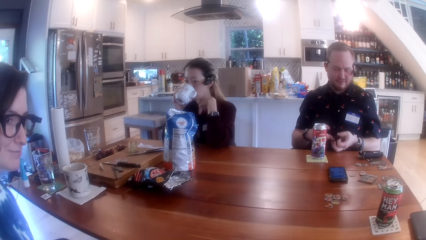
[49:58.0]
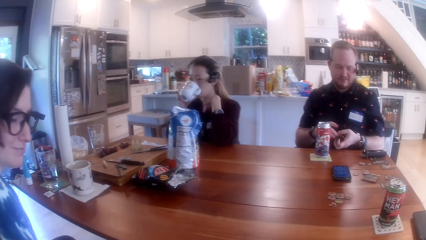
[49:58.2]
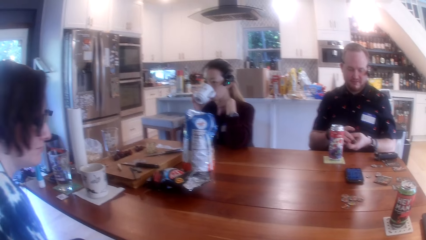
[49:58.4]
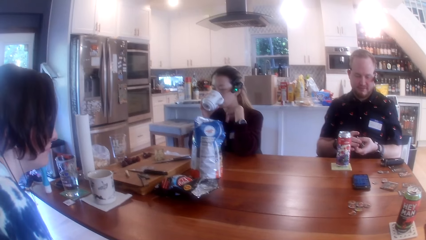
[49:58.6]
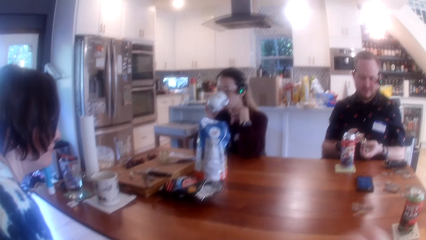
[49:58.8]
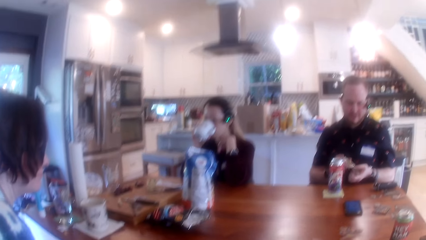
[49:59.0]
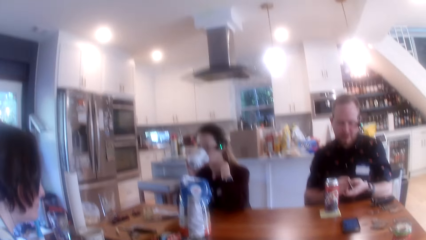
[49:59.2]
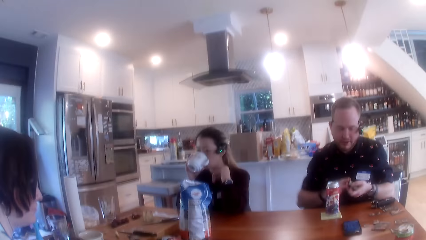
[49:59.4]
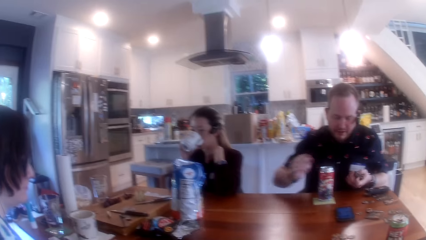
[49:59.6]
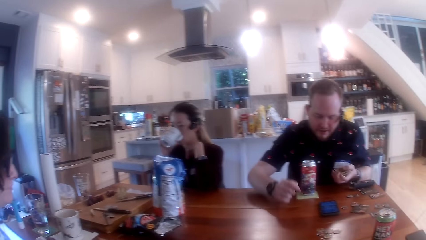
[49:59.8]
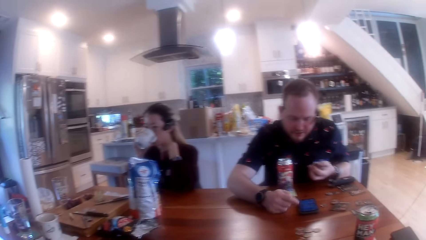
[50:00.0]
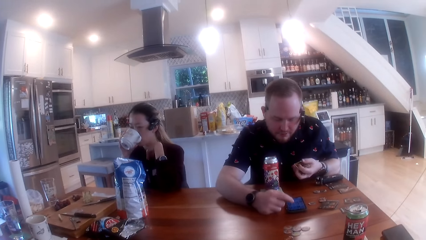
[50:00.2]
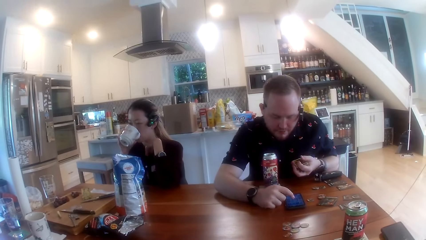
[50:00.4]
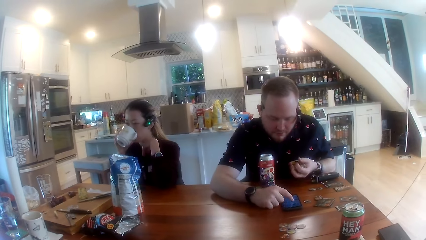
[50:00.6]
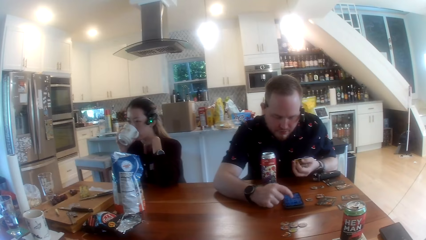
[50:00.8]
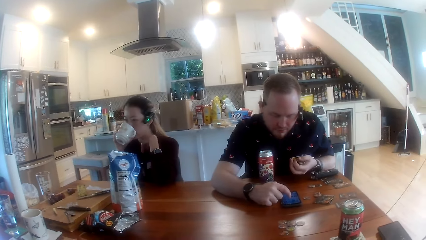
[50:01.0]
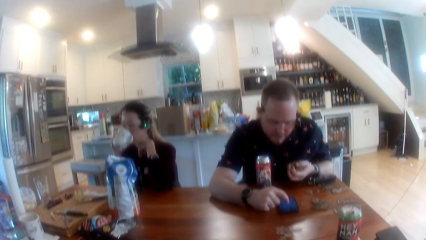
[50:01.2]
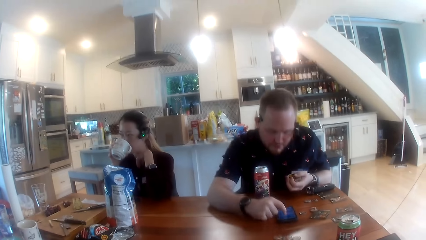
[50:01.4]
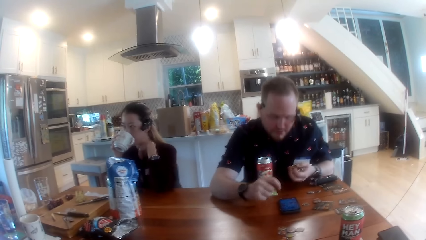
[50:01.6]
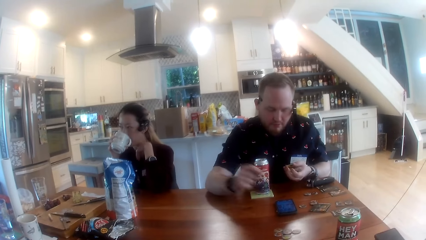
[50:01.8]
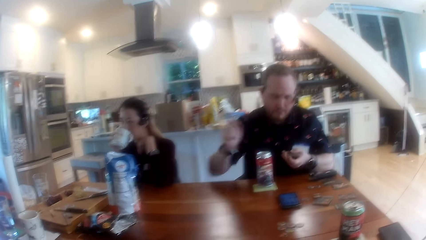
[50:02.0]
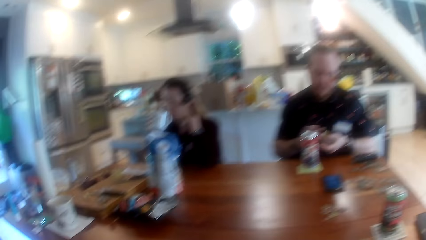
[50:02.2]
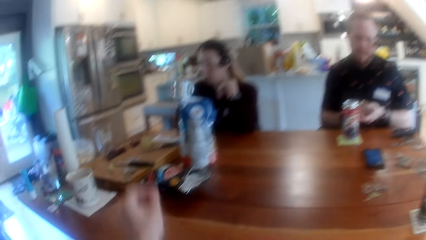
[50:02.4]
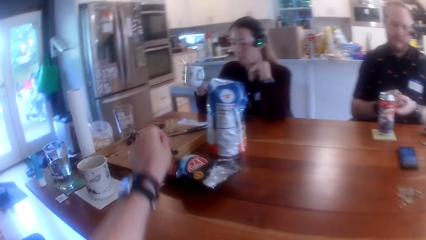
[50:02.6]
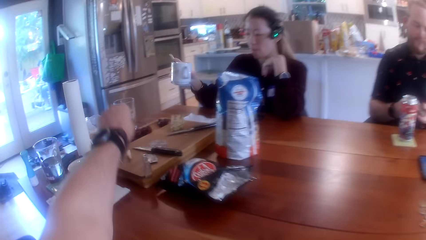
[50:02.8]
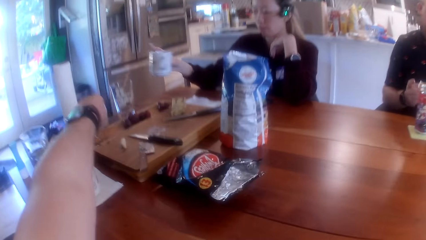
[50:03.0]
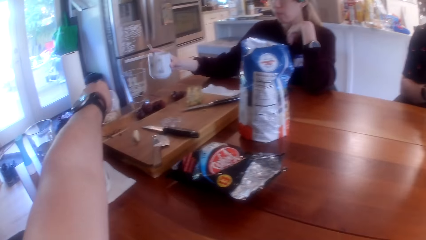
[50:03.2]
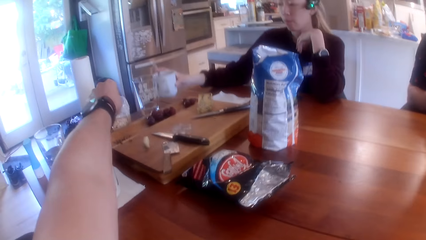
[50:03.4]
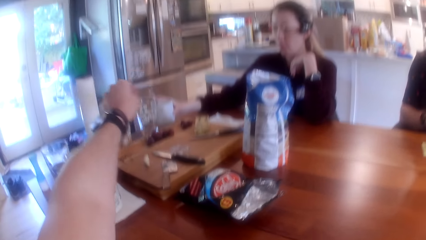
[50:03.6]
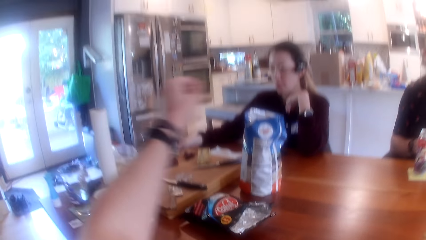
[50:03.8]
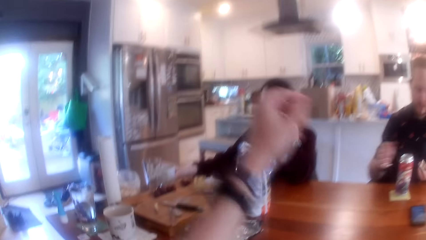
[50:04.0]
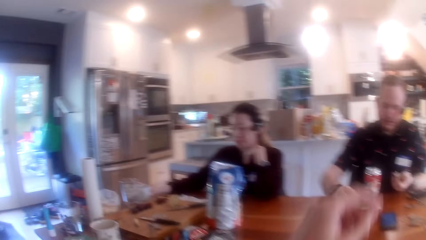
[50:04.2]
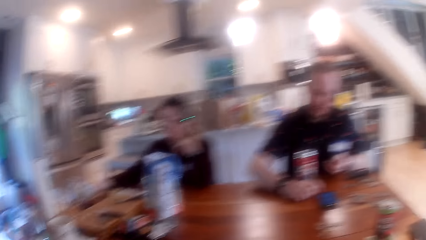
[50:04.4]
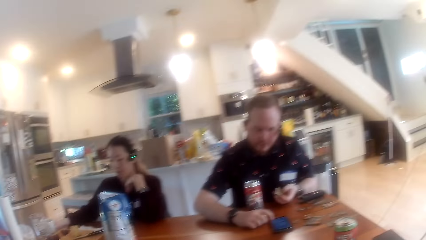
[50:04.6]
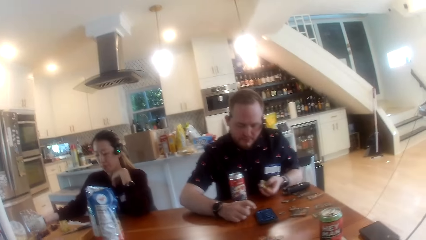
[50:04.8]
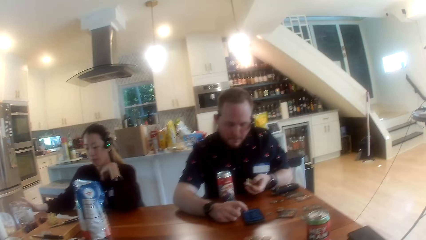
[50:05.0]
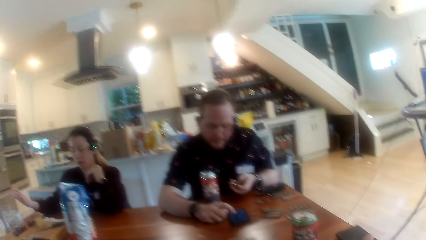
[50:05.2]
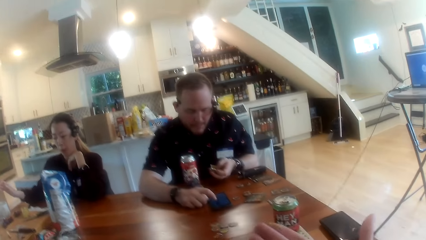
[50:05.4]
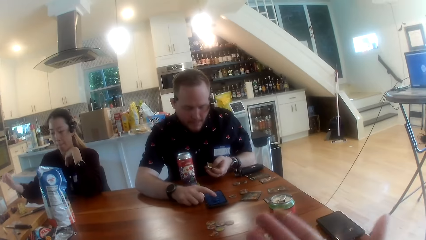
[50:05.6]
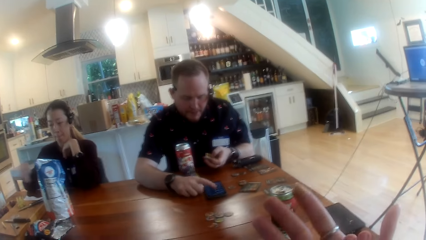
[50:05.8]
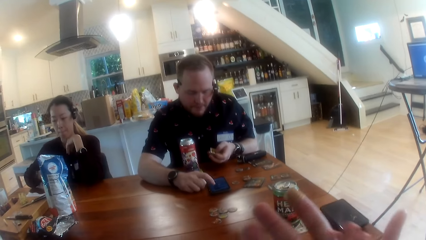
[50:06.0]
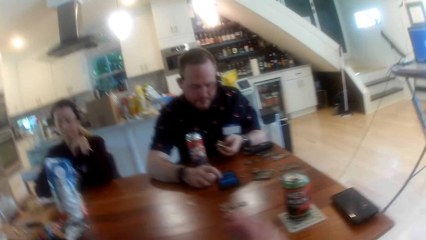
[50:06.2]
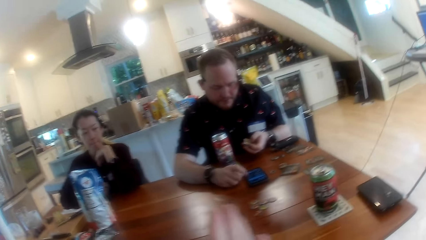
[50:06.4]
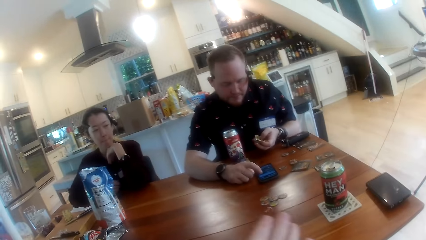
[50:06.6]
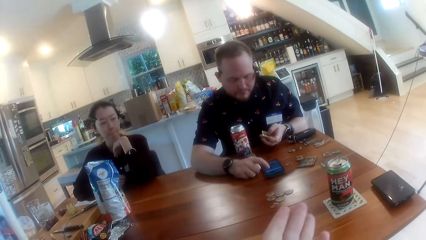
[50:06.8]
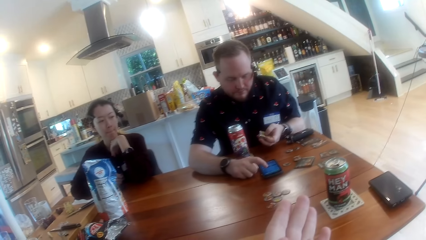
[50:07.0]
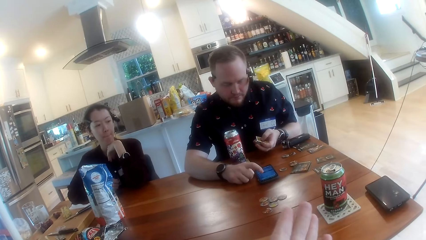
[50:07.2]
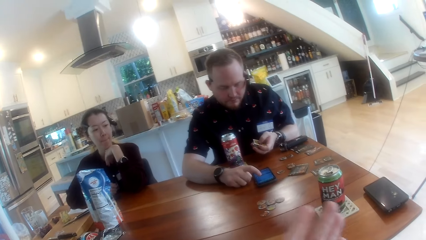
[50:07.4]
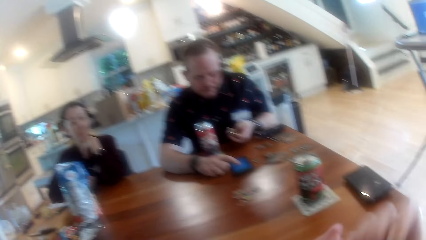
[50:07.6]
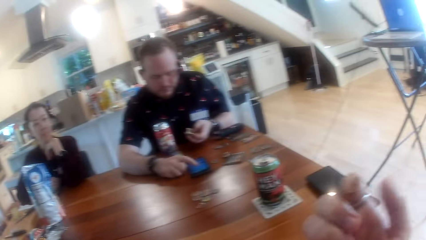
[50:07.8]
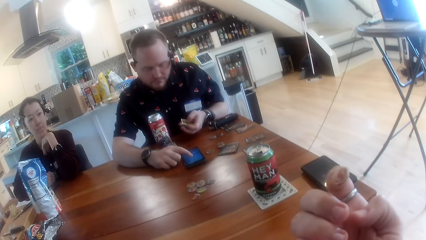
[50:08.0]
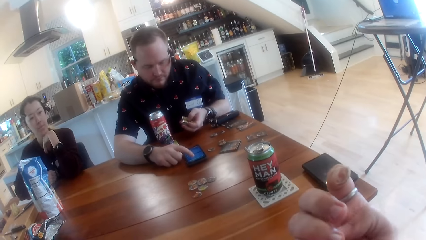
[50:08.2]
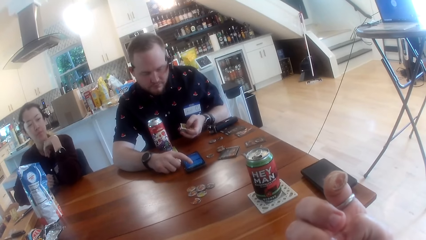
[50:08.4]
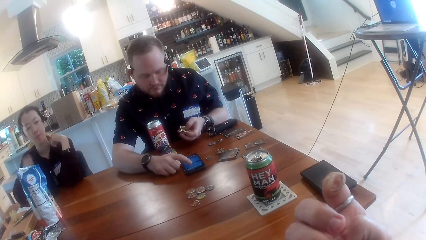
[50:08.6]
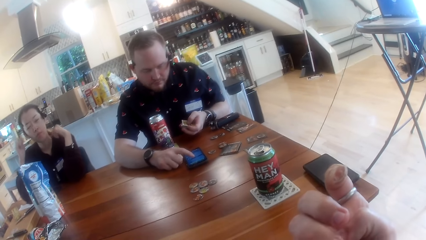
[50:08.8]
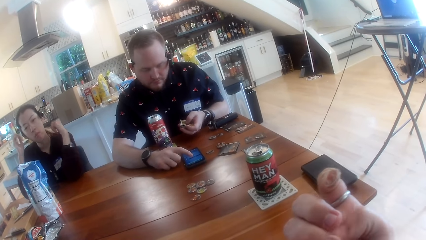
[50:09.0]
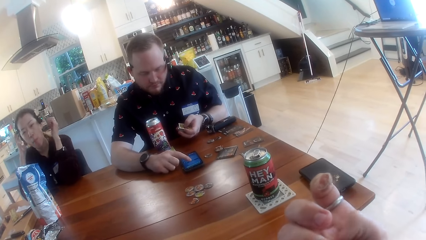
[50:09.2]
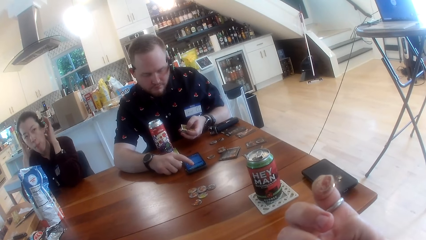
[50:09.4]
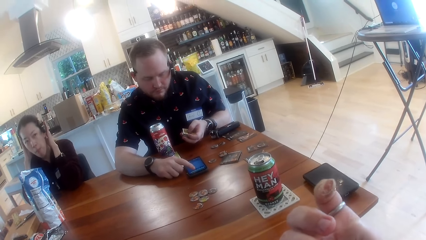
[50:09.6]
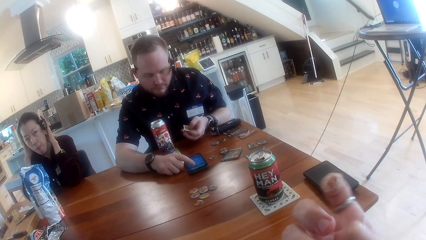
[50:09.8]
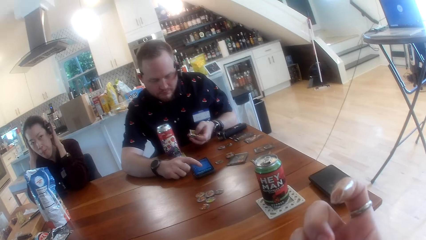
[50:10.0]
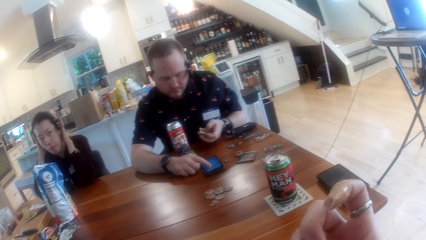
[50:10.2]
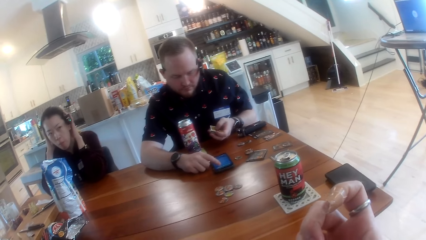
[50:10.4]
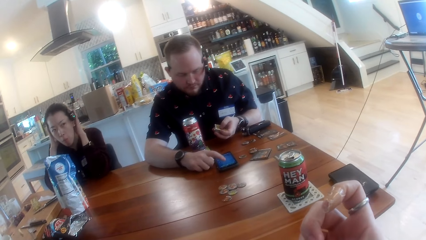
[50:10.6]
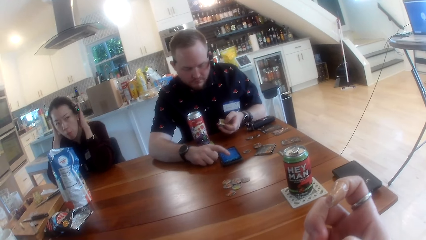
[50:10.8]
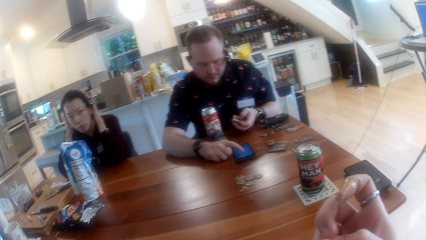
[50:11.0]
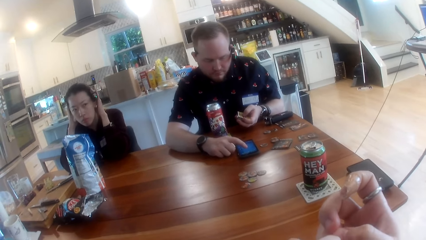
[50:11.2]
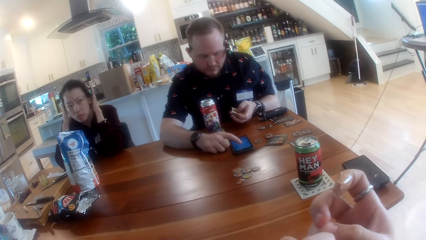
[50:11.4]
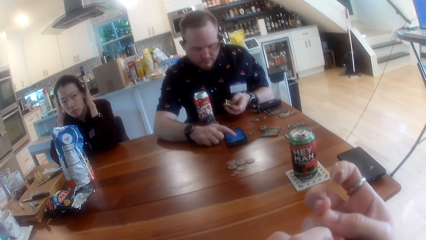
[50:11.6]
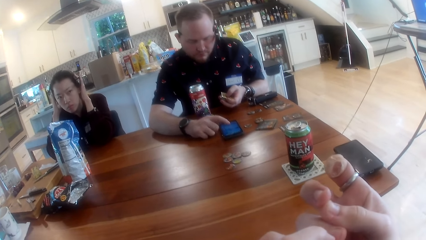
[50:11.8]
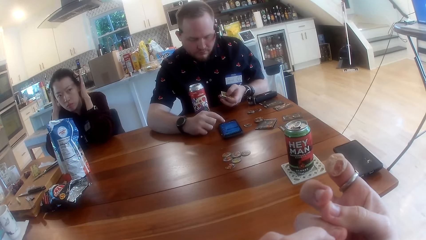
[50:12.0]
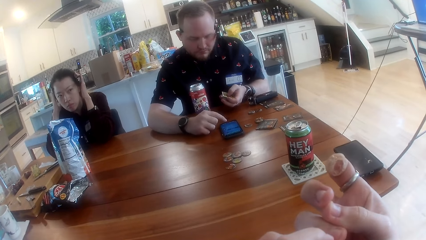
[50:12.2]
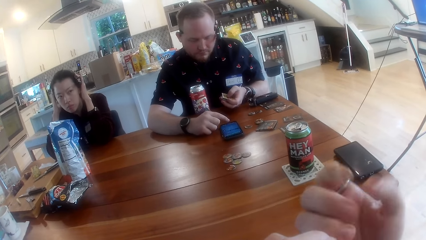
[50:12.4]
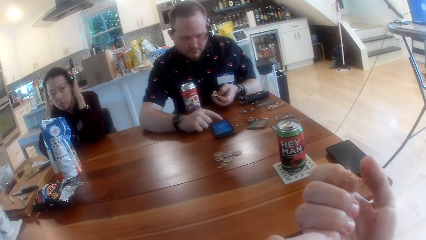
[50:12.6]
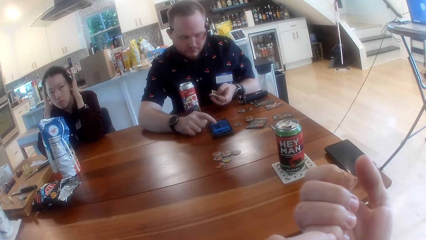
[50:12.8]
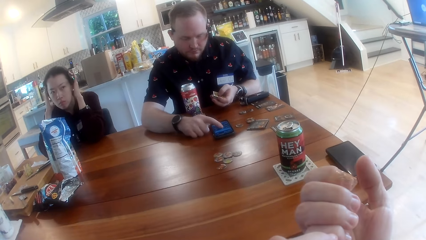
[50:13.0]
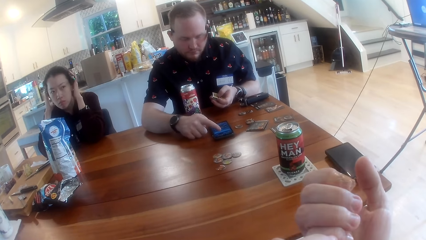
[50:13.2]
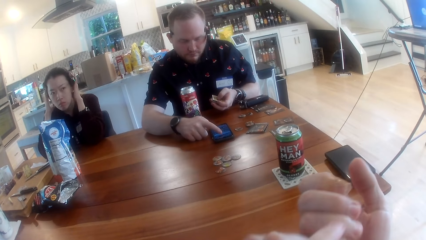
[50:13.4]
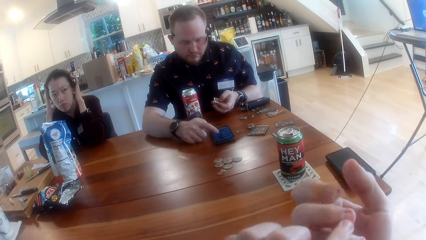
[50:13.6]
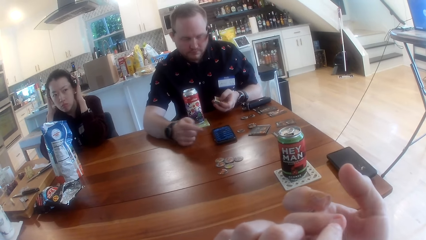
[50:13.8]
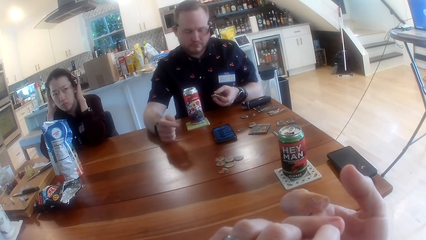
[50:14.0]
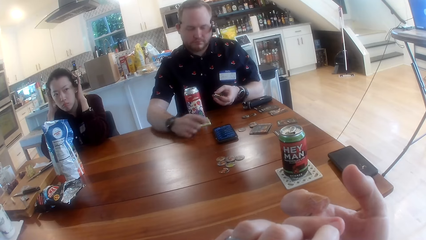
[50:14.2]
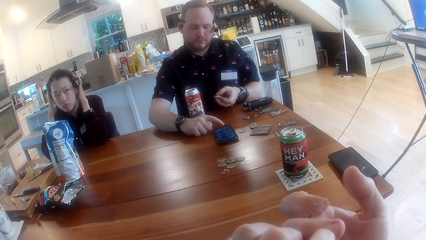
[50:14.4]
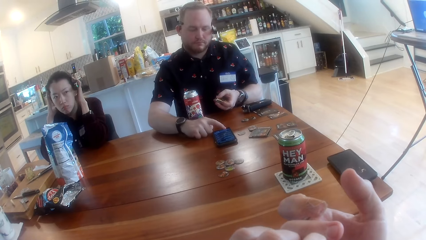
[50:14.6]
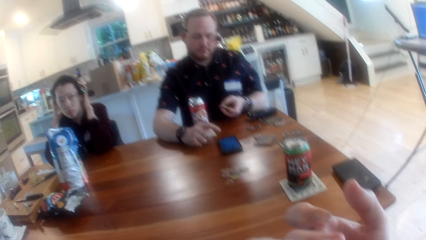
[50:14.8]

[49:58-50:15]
The camera wearer looks at the people at the table. A man operates the phone on the table with his right hand. A woman drops the cup of coffee in her right hand on the table. The camera wearer picks up a grape from the table with his left hand. The man operates the phone on the table with his right hand. The camera wearer peels his right hand with his left hand finger. He peels his left hand with his right hand finger. The woman adjusts a camera on her head with both hands. The camera wearer looks at the fingers. He checks his right hand.
